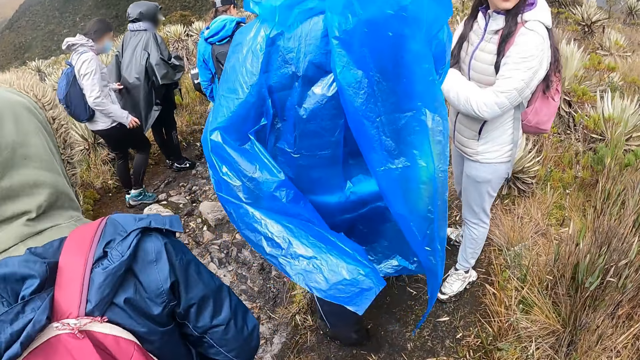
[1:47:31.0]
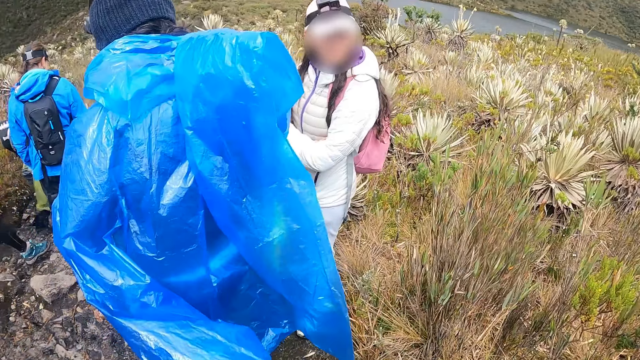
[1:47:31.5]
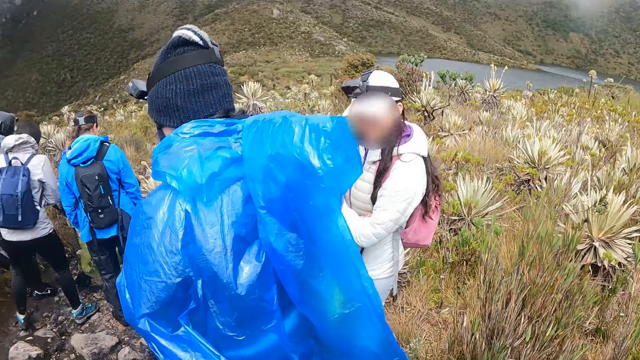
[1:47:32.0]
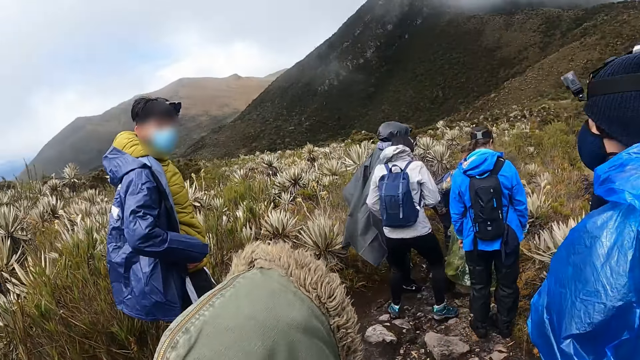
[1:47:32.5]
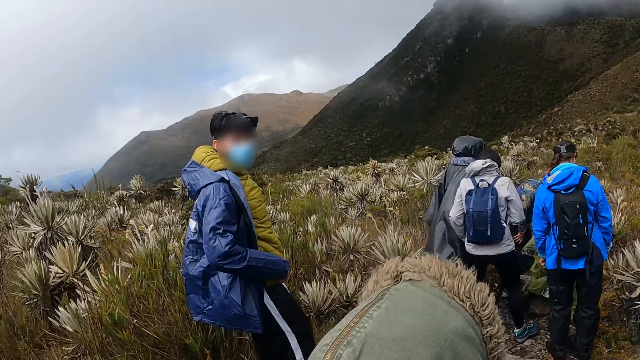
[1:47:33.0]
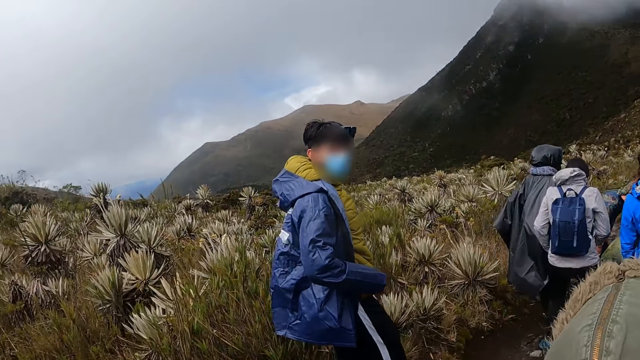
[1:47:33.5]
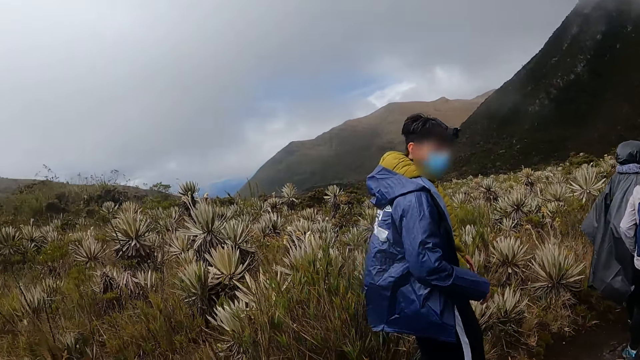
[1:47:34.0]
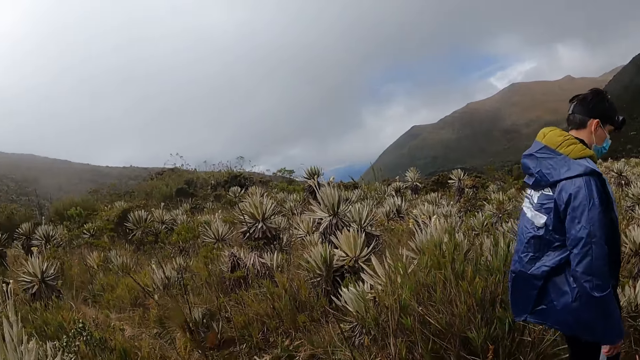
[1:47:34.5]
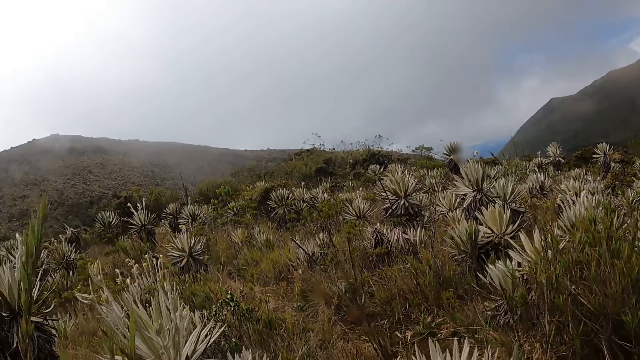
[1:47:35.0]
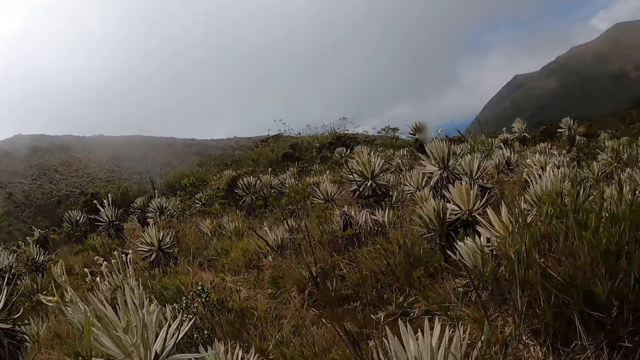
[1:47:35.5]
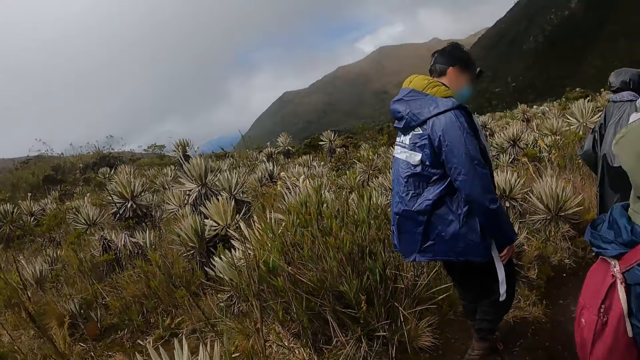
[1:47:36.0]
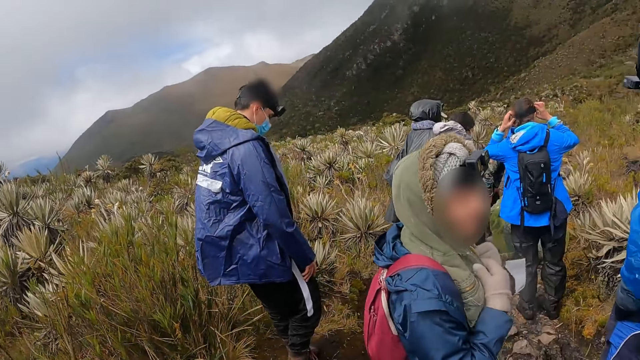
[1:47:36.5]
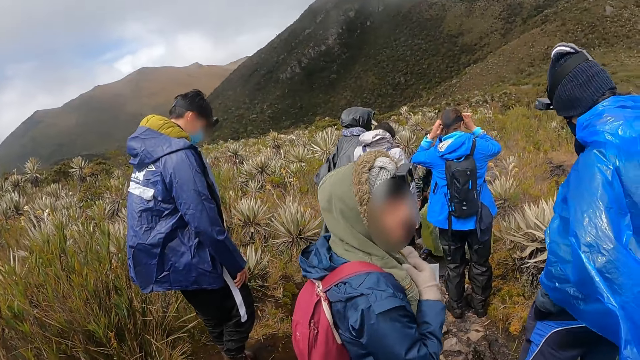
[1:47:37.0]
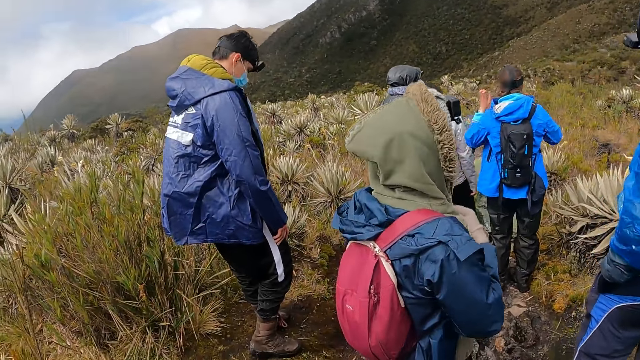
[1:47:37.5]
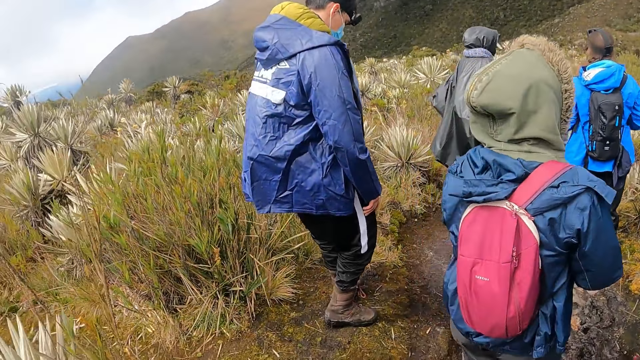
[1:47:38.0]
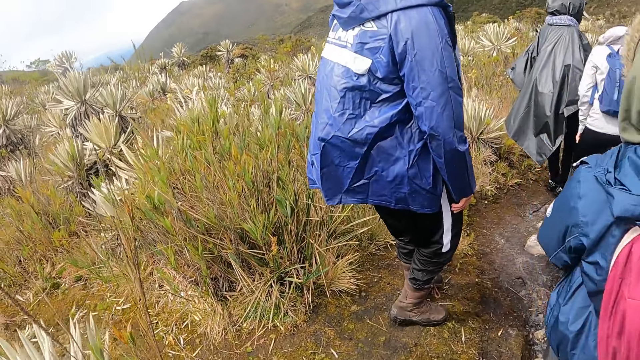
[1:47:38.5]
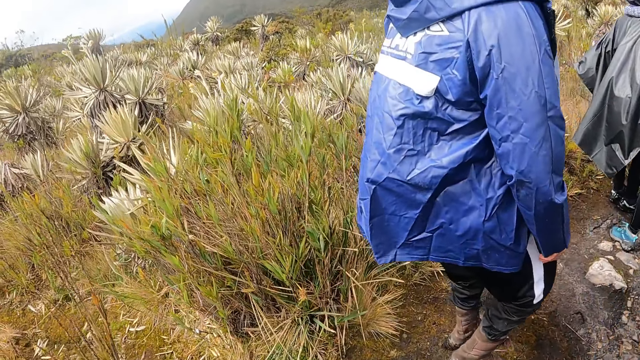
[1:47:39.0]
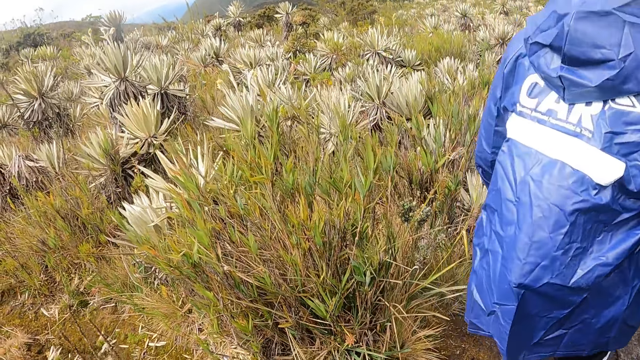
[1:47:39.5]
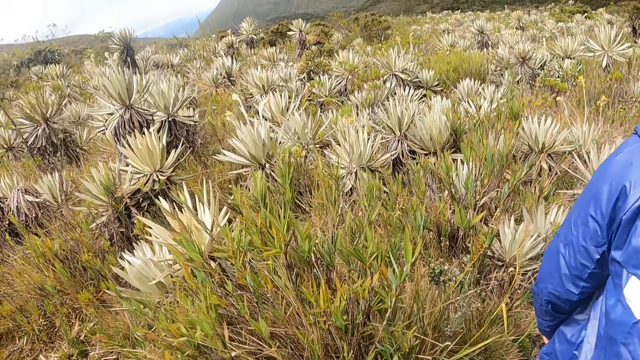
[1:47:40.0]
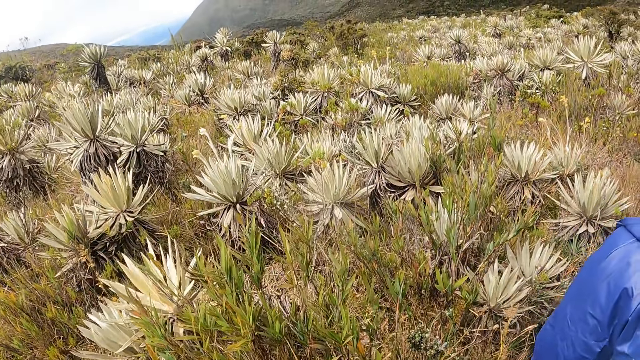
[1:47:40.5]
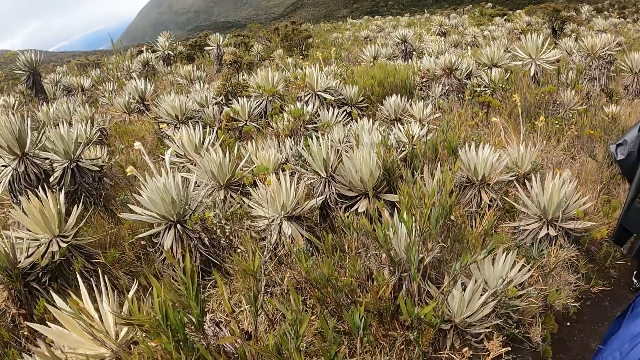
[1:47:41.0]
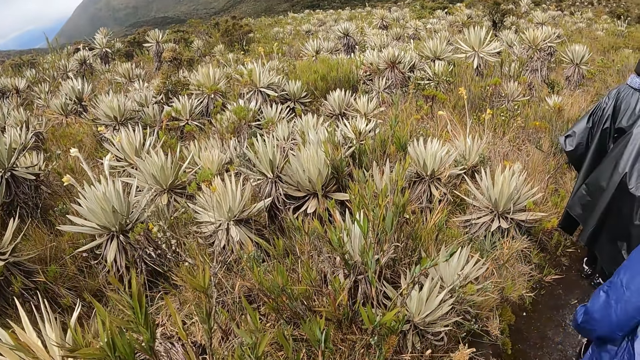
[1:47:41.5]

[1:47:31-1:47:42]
The camera wearer turns around the garden.

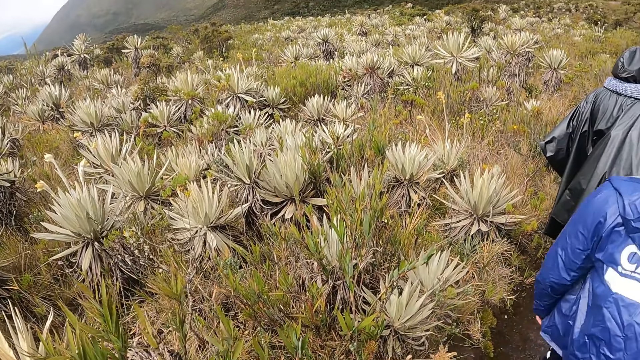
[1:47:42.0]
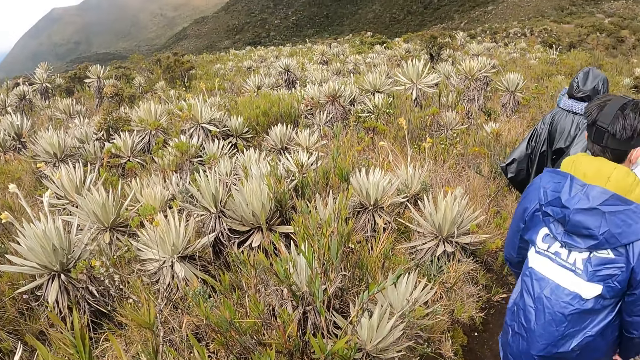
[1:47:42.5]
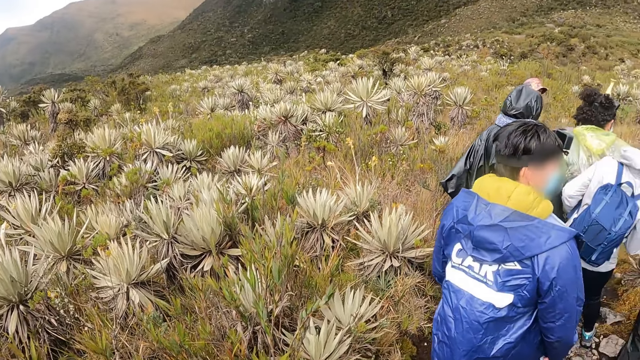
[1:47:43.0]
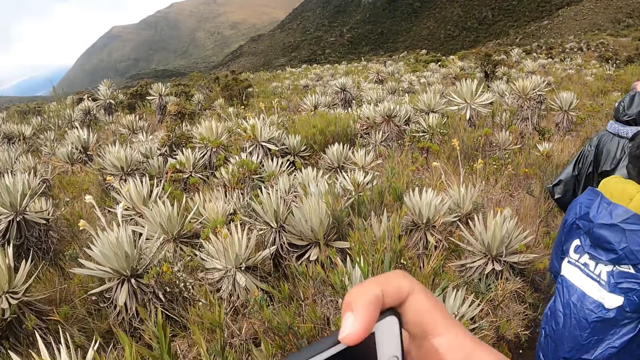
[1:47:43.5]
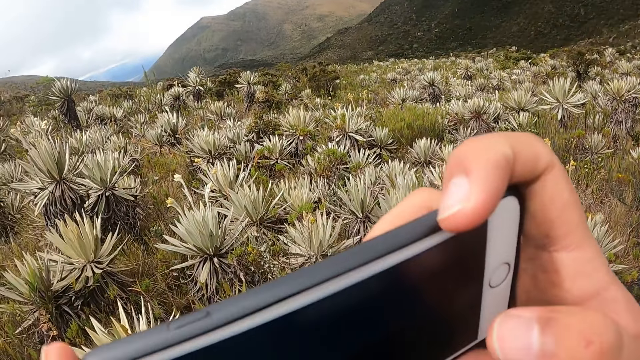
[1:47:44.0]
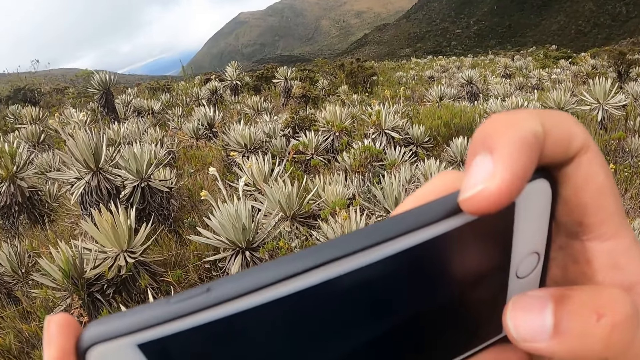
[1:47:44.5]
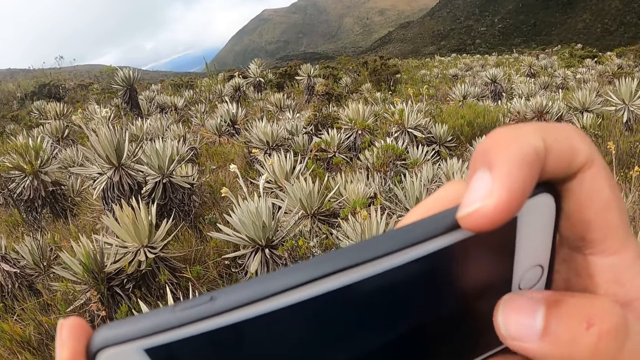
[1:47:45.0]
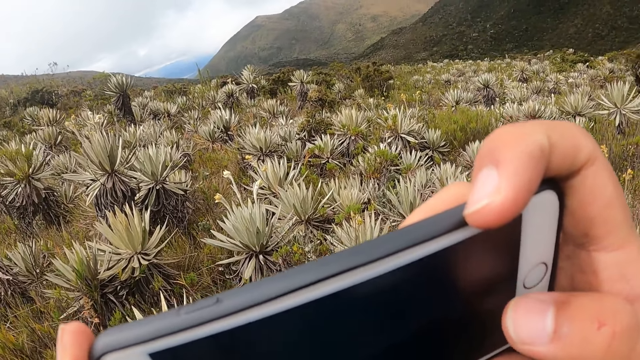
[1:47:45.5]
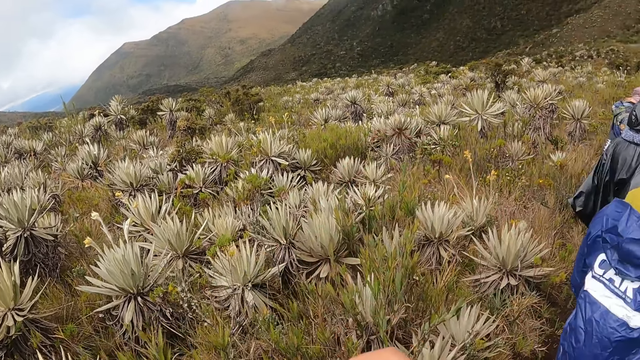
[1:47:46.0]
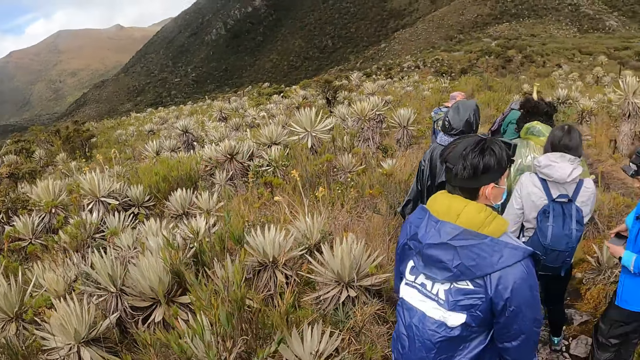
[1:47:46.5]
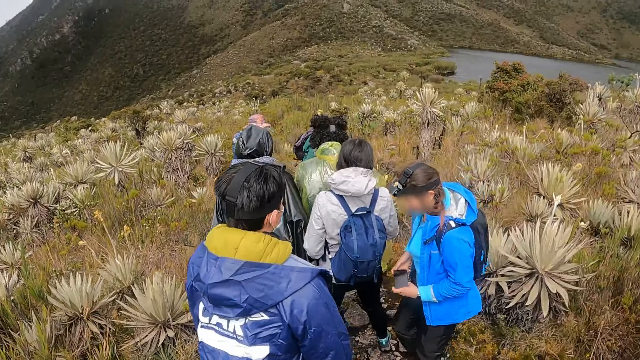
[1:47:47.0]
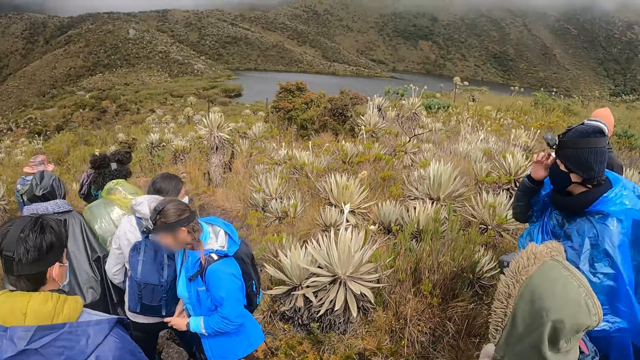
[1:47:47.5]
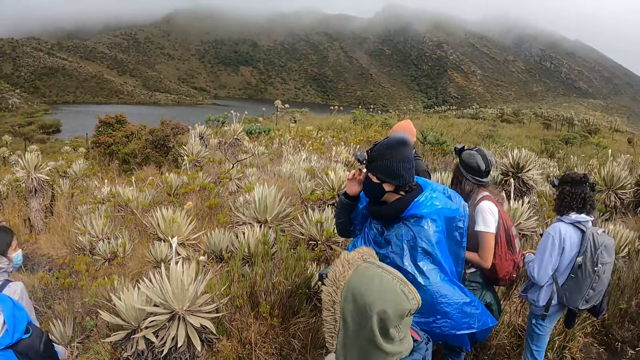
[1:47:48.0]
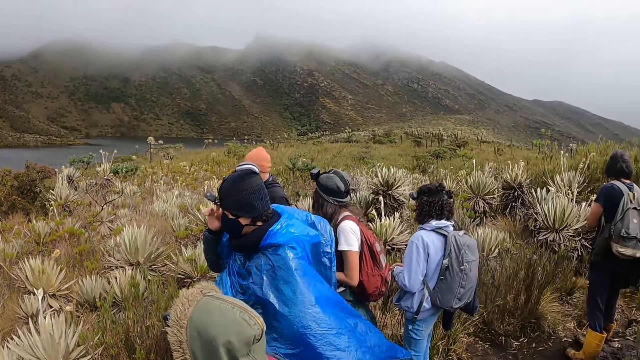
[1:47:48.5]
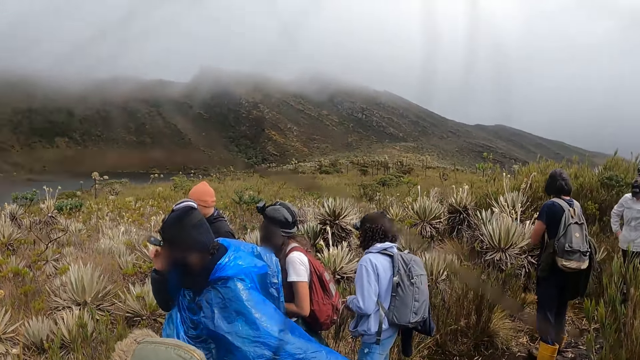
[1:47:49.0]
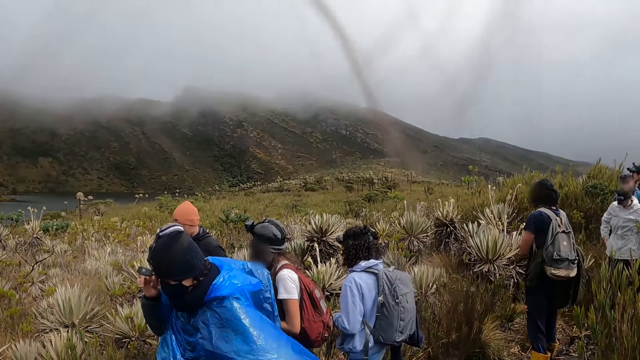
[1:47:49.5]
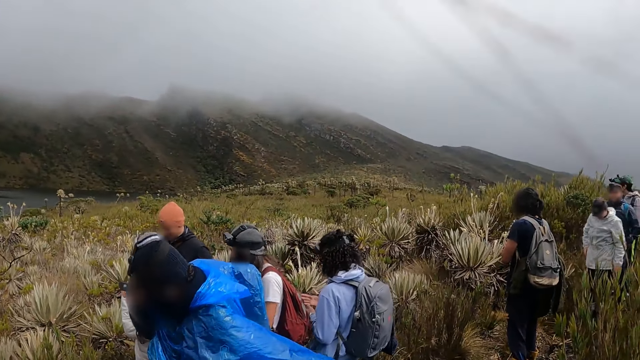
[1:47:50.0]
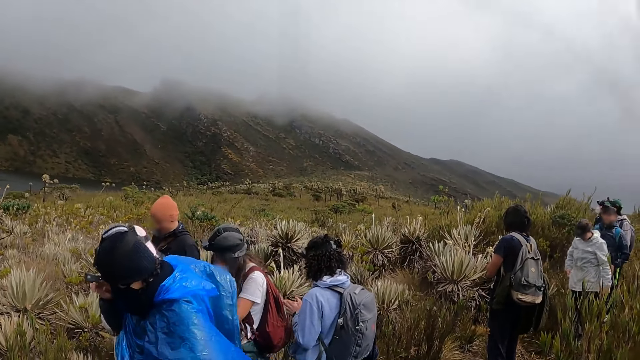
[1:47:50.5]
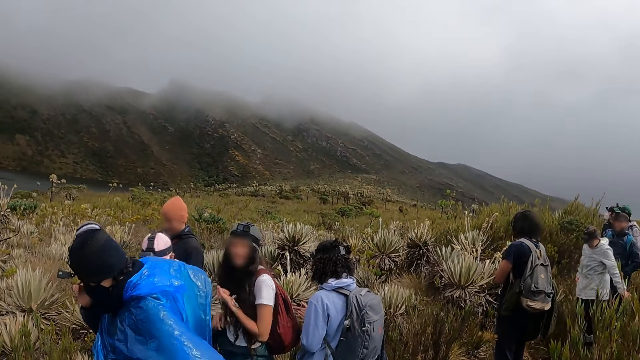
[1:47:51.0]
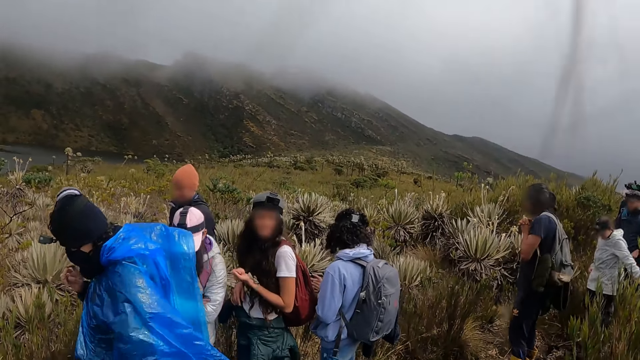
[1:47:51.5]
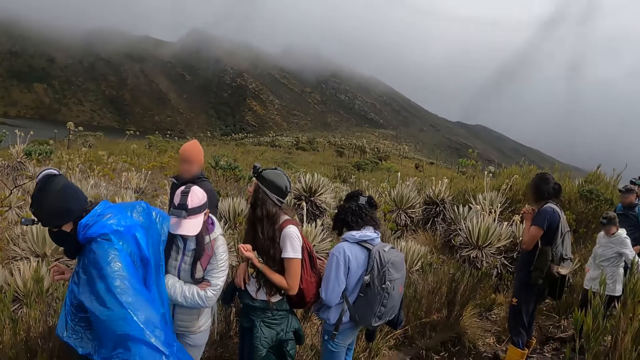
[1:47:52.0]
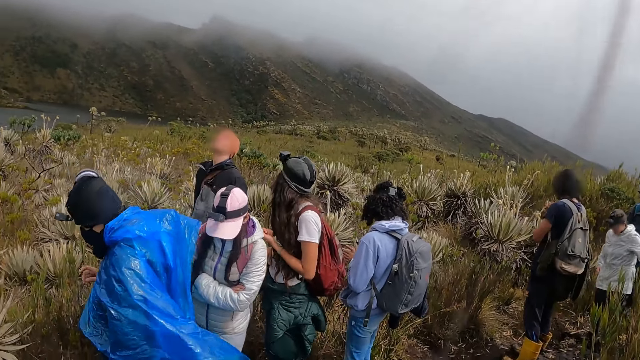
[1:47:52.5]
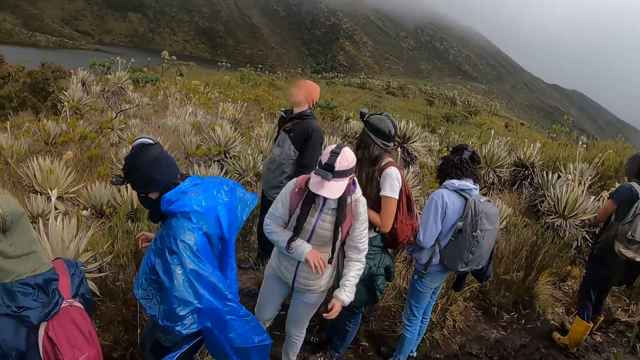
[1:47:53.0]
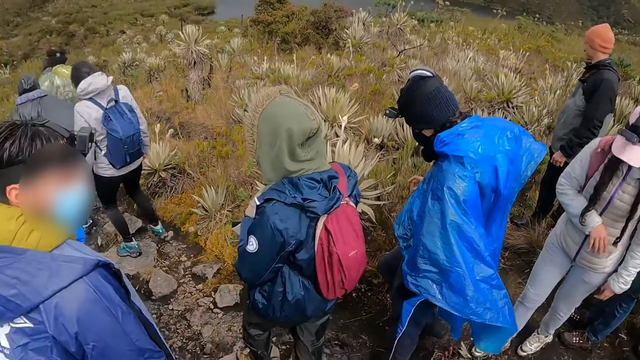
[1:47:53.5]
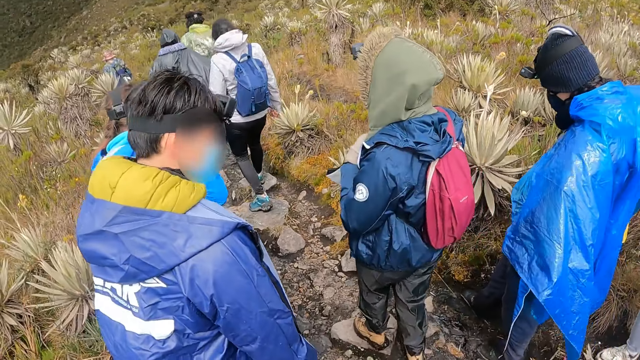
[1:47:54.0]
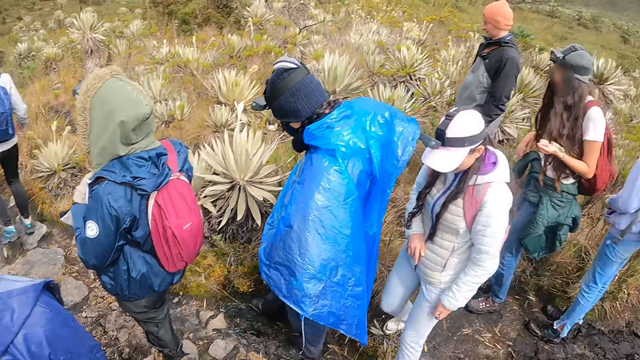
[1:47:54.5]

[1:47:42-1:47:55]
The camera wearer operates the phone with his right hand. He takes a photo with the phone. He turns around the garden.
